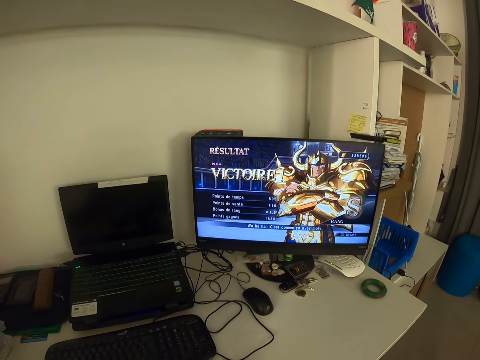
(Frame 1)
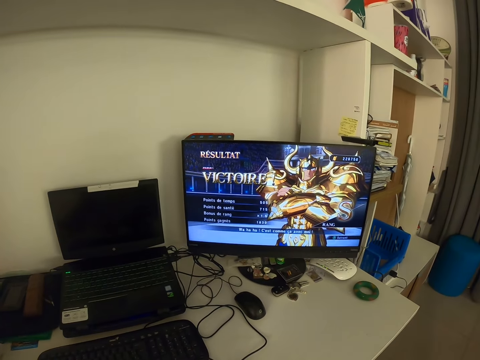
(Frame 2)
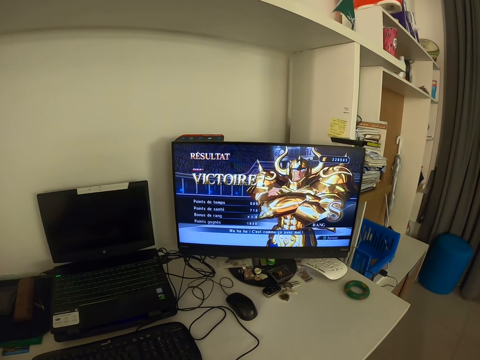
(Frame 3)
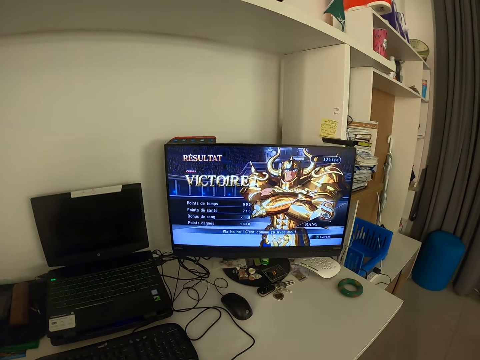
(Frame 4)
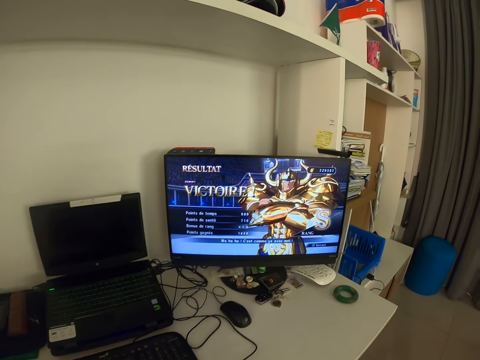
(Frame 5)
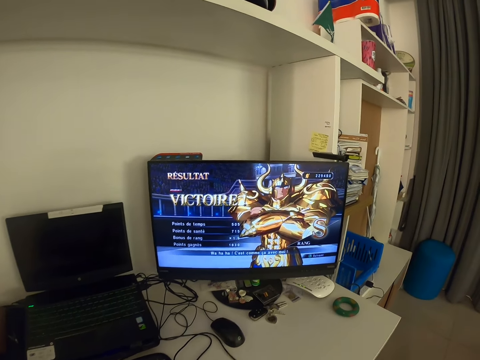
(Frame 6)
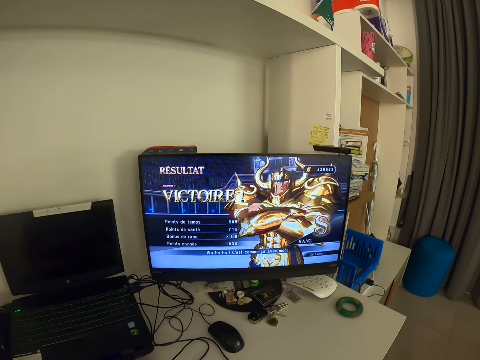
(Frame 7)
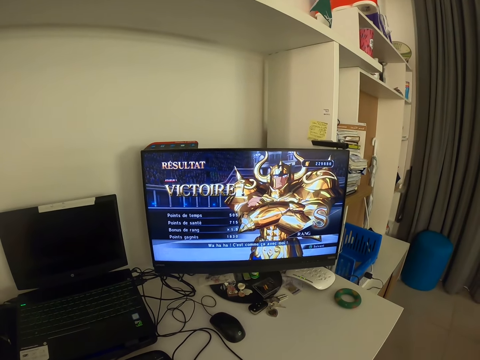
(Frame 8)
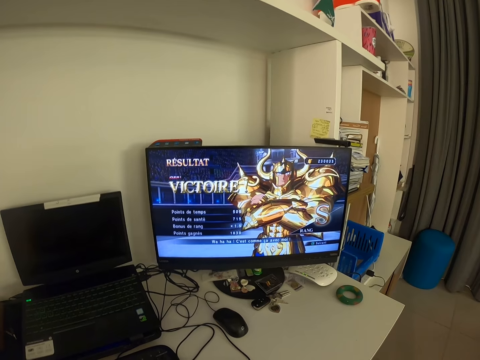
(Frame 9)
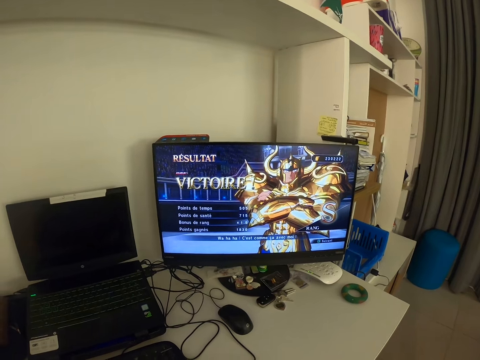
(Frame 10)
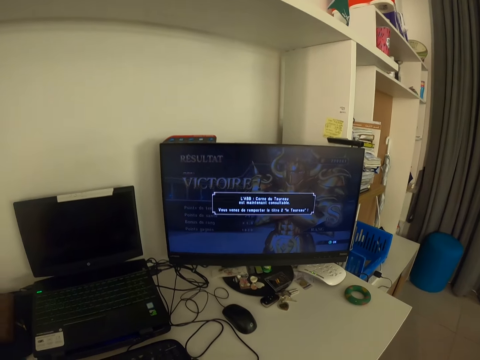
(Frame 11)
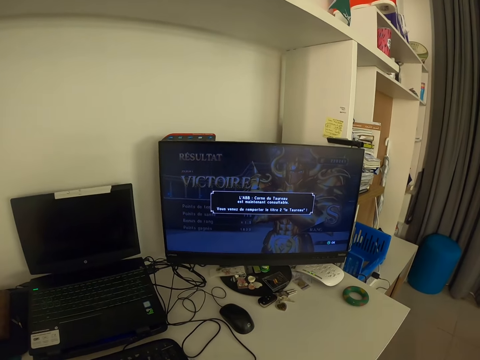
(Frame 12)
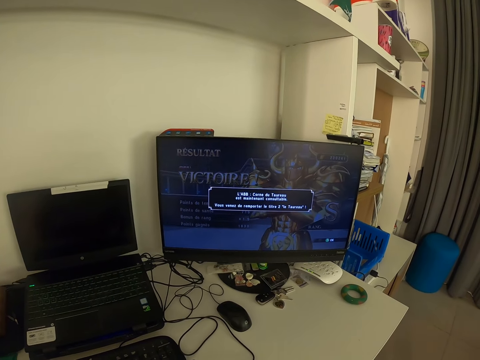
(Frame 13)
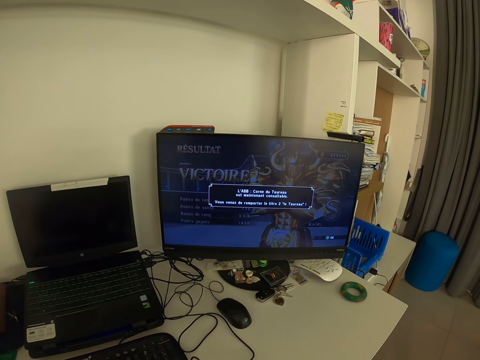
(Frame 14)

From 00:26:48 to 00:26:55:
The camera wearer looks at the monitor.

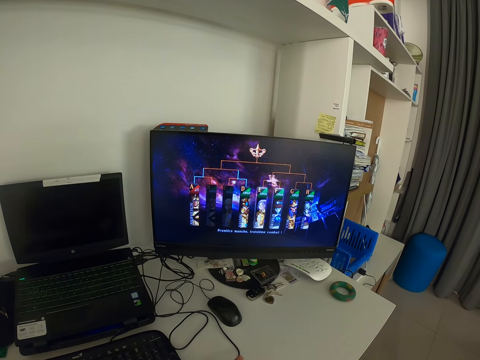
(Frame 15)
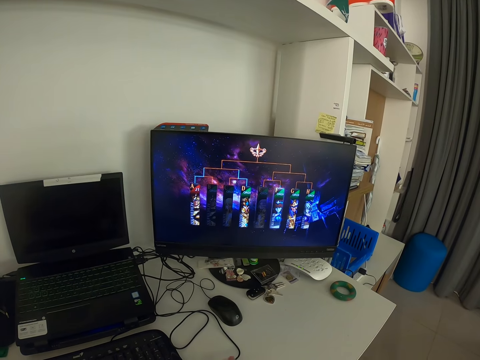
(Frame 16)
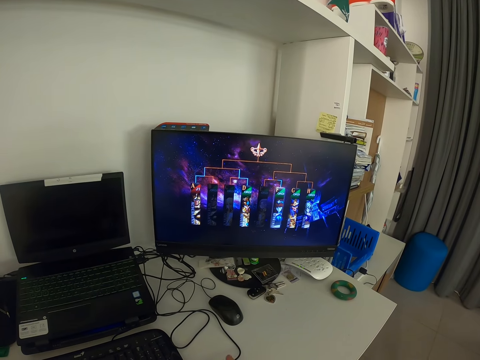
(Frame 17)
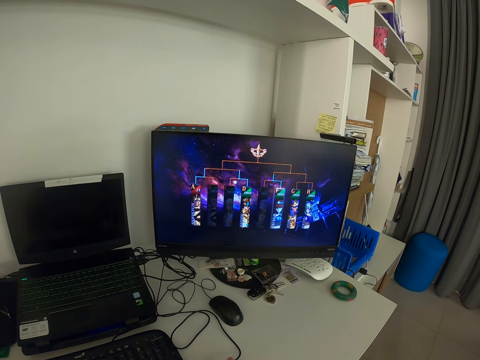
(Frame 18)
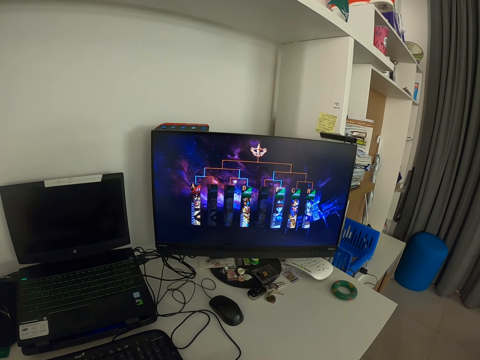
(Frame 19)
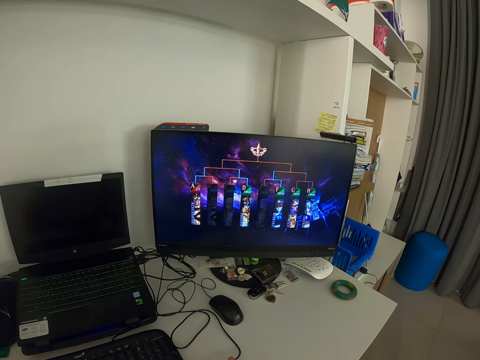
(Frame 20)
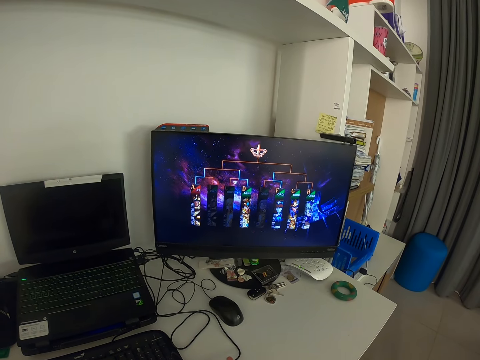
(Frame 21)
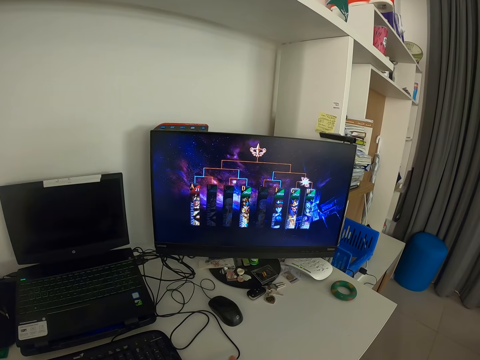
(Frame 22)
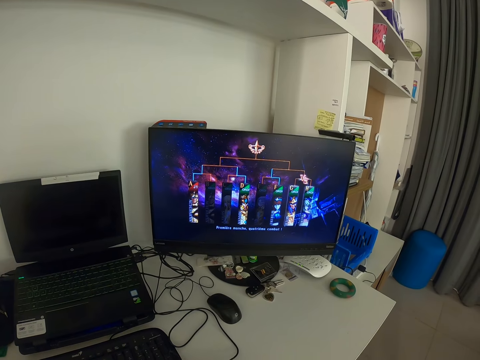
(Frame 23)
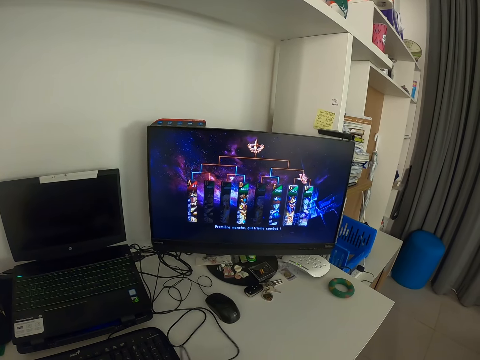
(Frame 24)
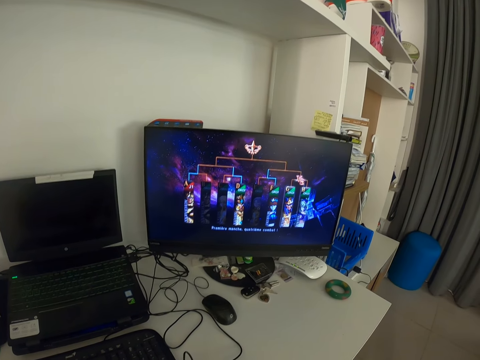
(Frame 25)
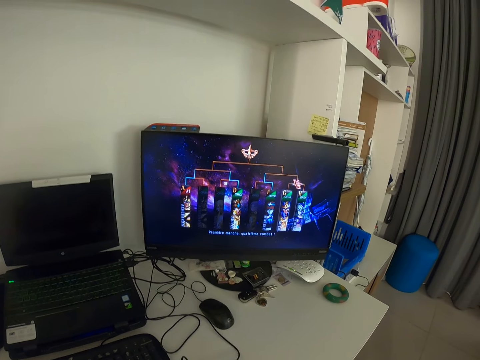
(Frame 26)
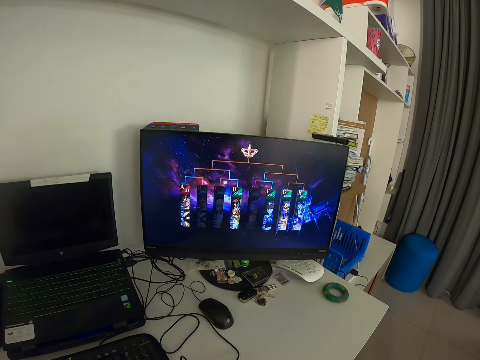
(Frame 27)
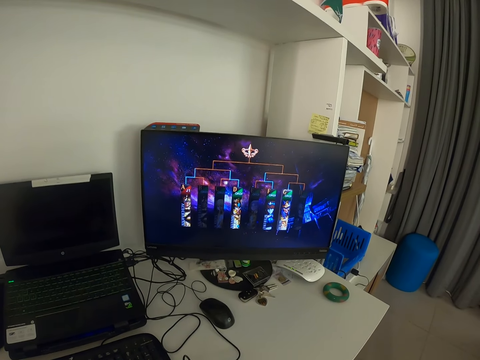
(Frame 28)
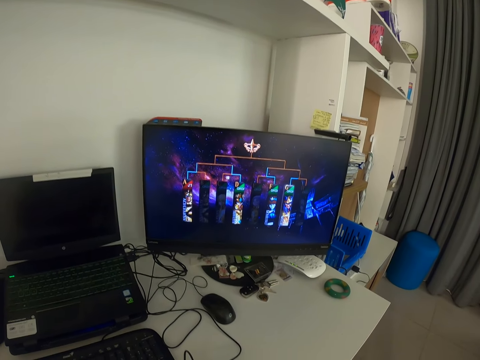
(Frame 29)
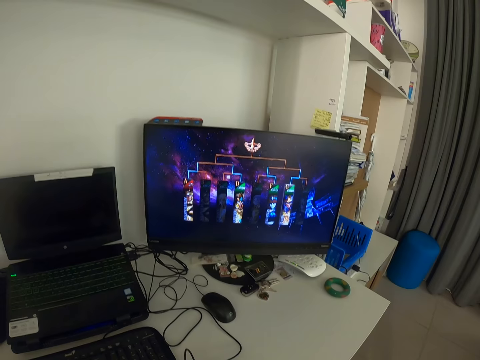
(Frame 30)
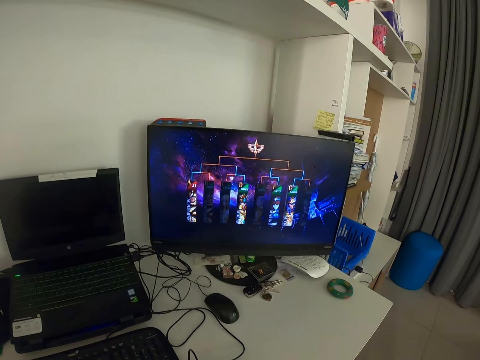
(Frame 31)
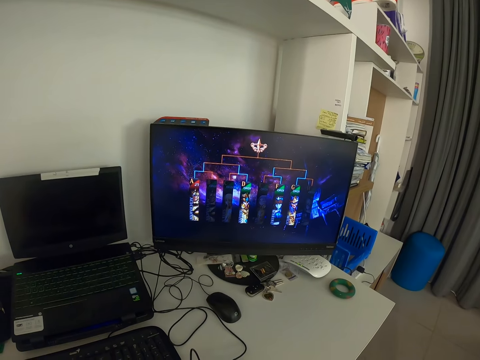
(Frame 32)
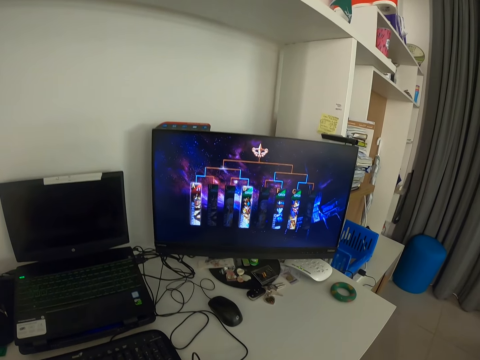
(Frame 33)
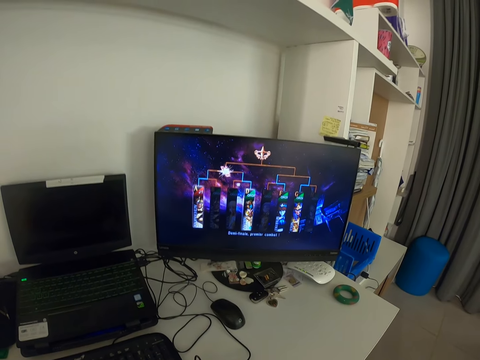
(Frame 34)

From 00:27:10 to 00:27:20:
The camera wearer moves his fingers.

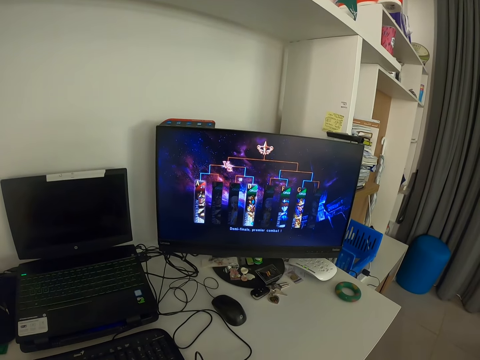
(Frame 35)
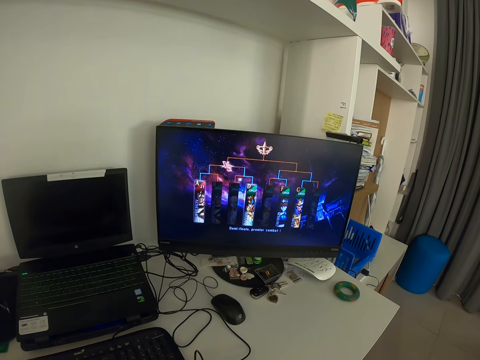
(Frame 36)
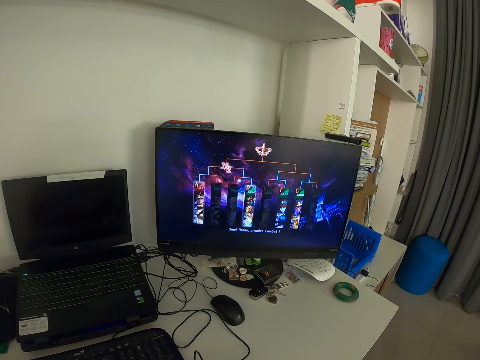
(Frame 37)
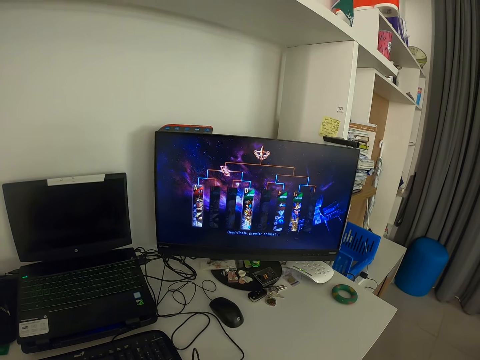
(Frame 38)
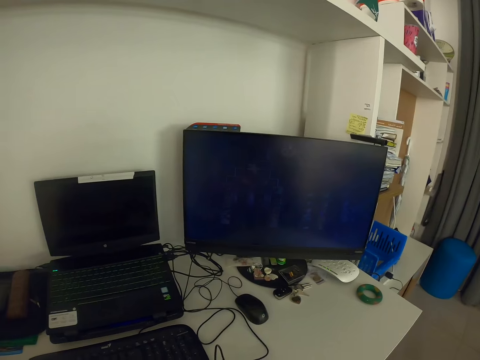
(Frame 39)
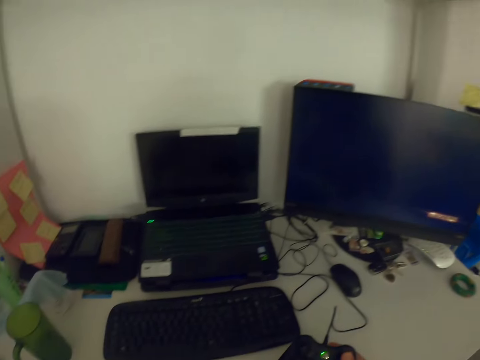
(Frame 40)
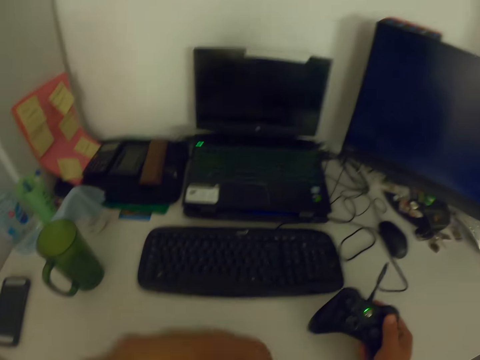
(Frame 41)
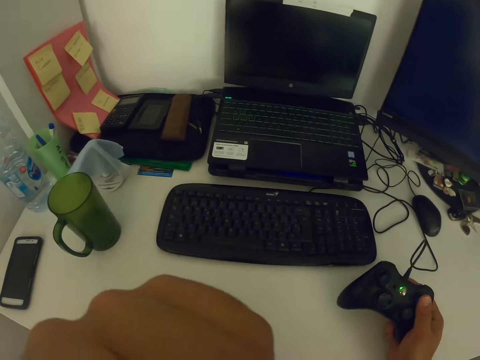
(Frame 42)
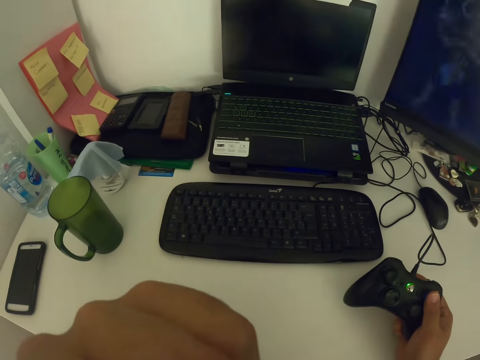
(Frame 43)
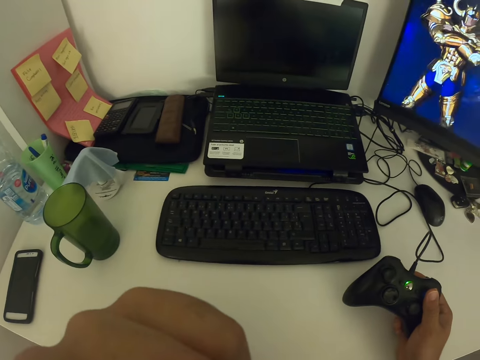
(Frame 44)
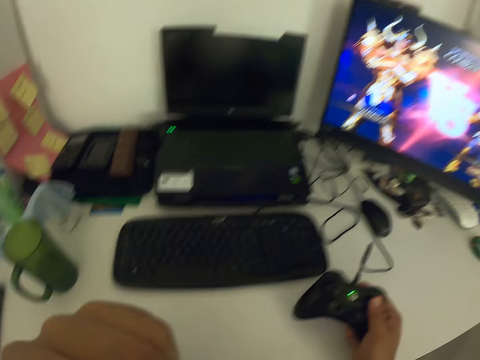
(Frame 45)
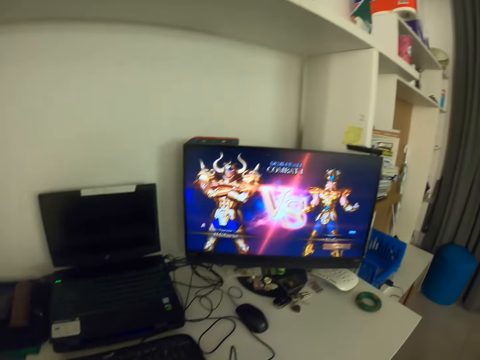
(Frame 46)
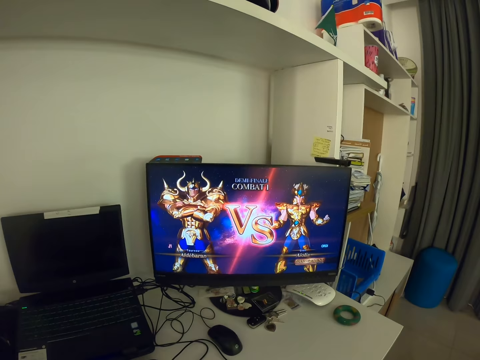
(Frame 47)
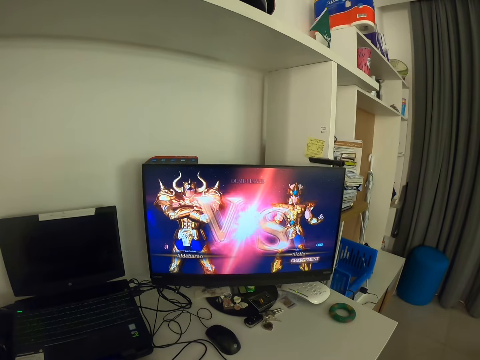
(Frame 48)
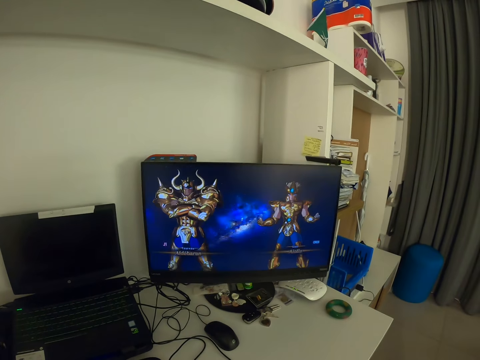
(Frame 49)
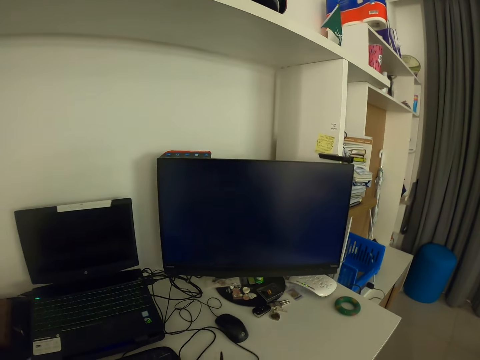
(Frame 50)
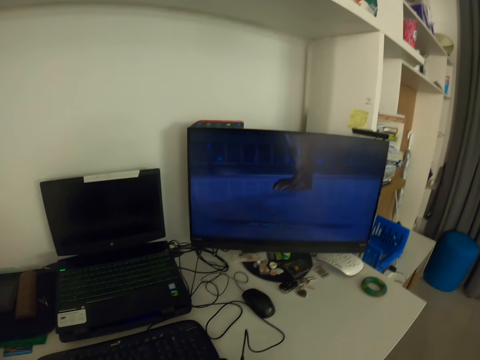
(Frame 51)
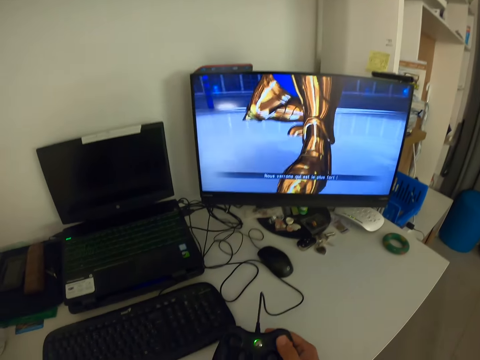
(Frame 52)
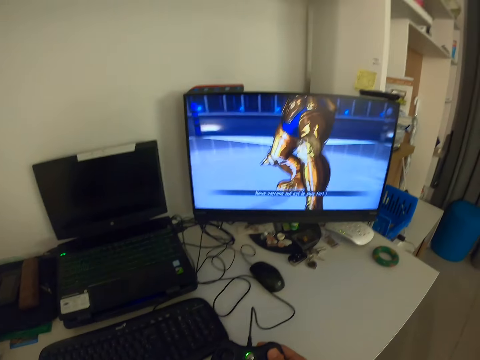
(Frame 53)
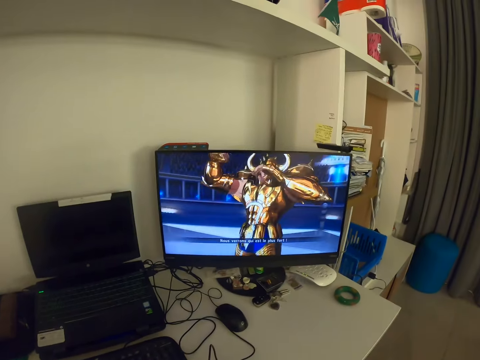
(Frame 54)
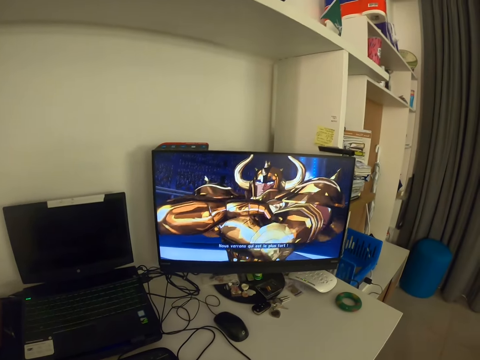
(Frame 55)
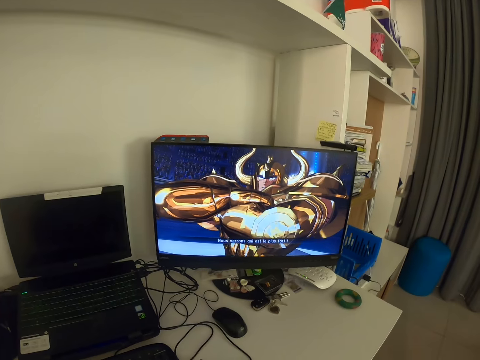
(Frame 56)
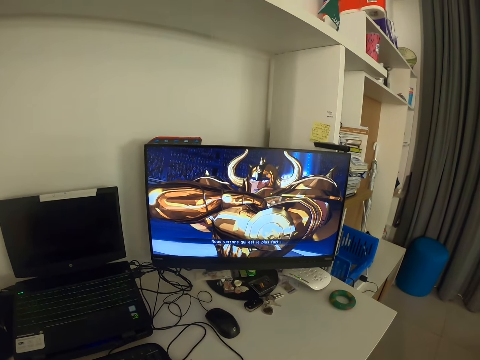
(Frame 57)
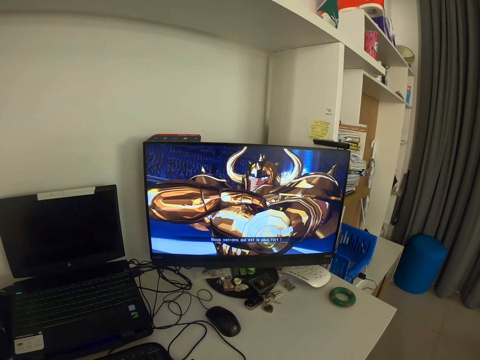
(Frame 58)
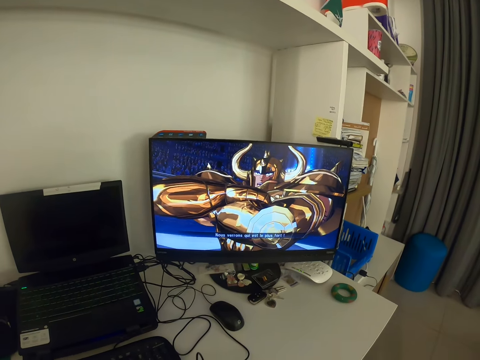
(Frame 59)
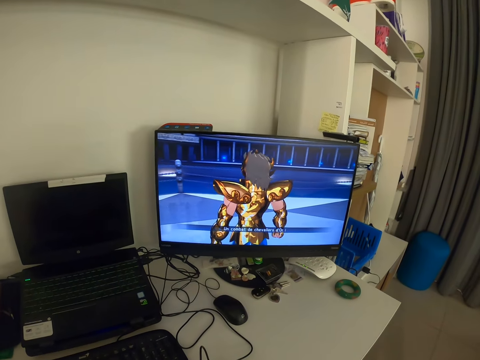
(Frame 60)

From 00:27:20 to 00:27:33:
The camera wearer touches his face with his left hand. He looks to his left. He removes his left hand from his face. He looks at the monitor. He operates the game pad with his right hand. He holds the game pad with both hands.
